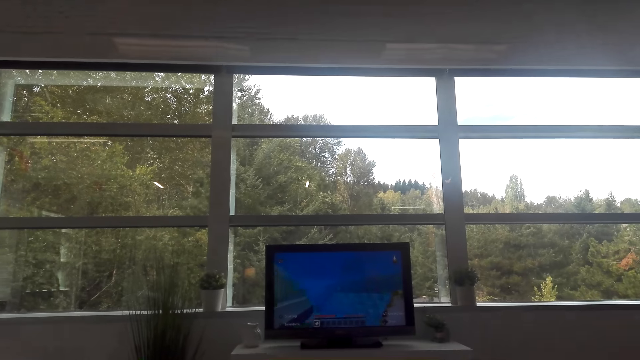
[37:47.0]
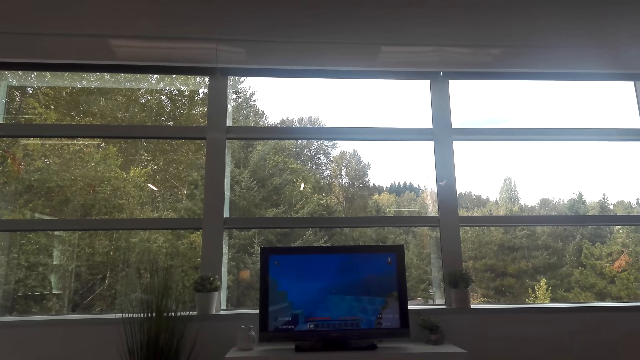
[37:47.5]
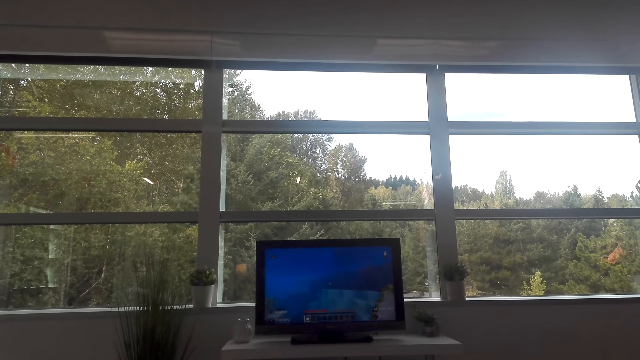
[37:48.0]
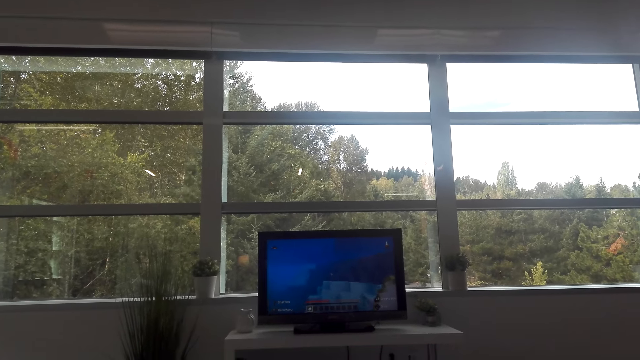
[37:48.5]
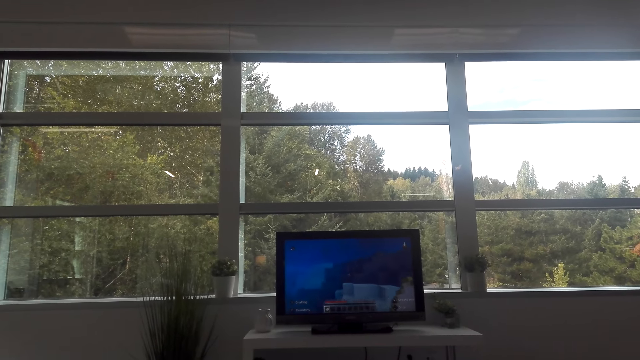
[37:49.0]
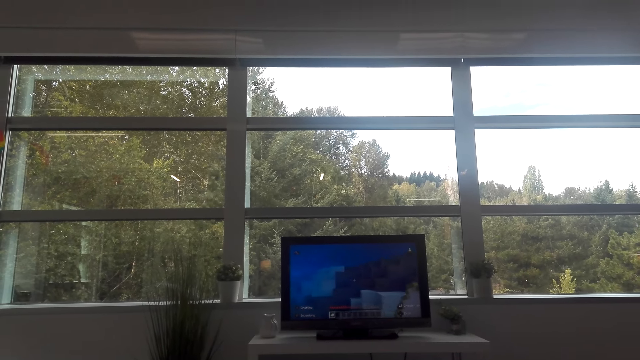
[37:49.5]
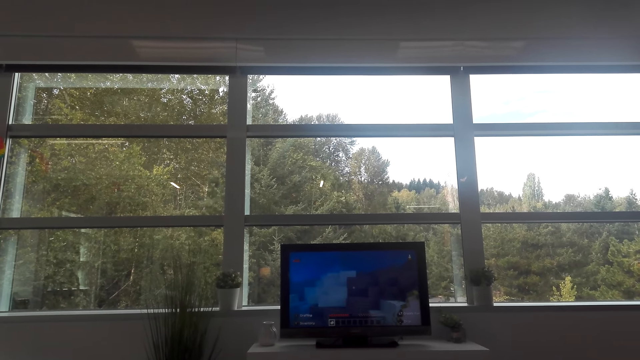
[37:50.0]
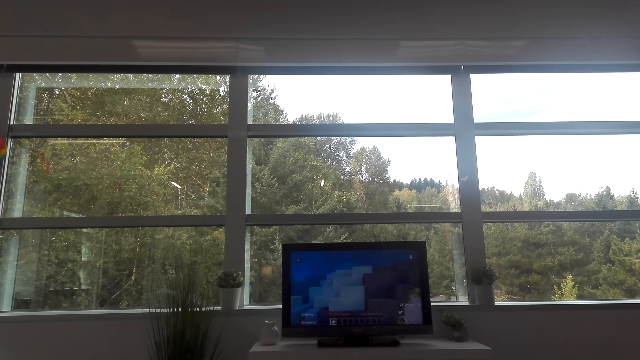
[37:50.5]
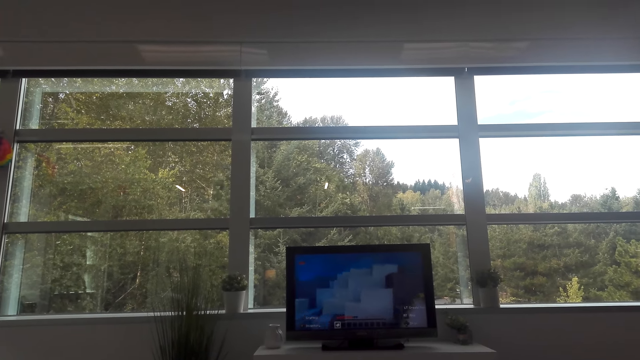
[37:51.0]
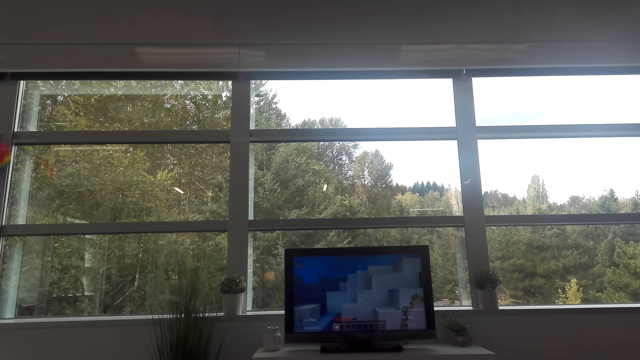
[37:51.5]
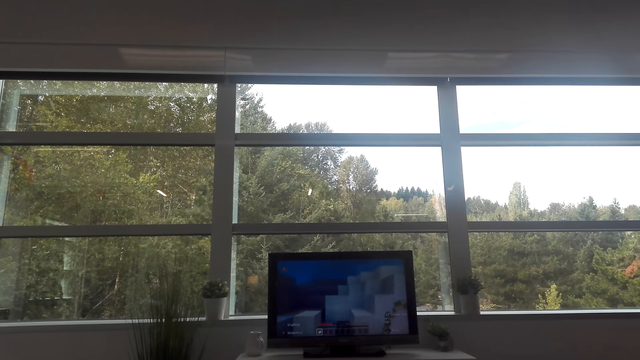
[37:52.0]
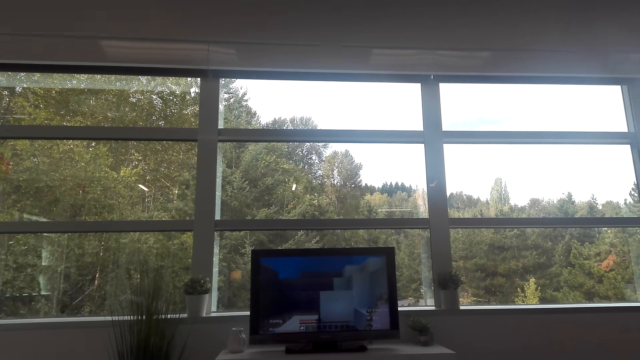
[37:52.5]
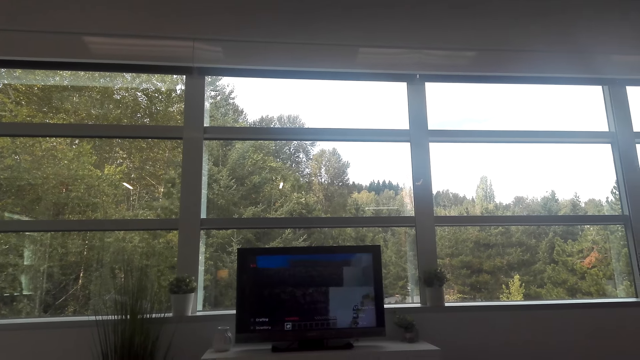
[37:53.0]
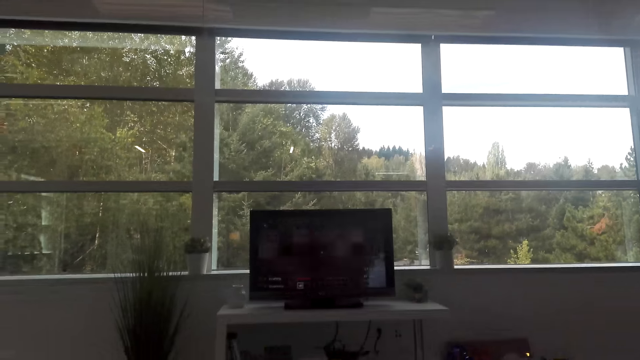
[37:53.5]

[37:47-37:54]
The camera wearer watches television.

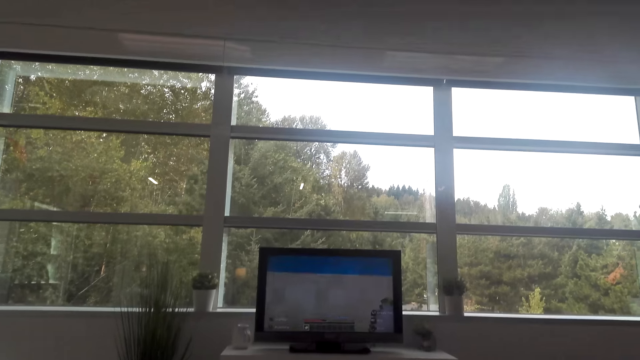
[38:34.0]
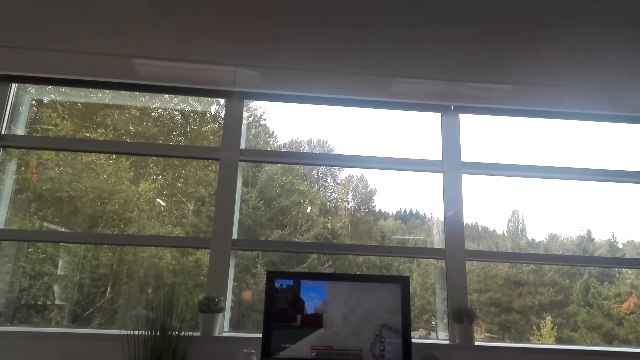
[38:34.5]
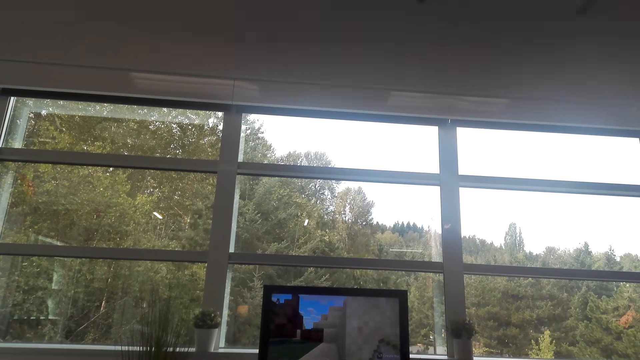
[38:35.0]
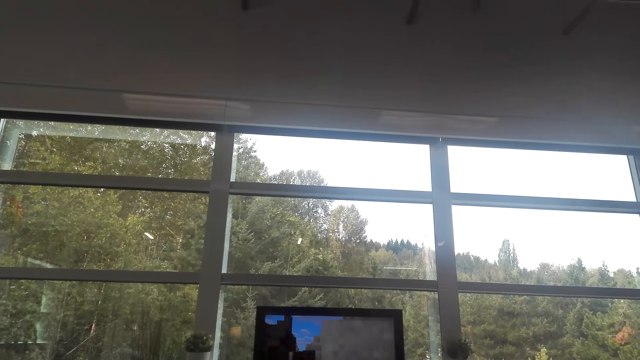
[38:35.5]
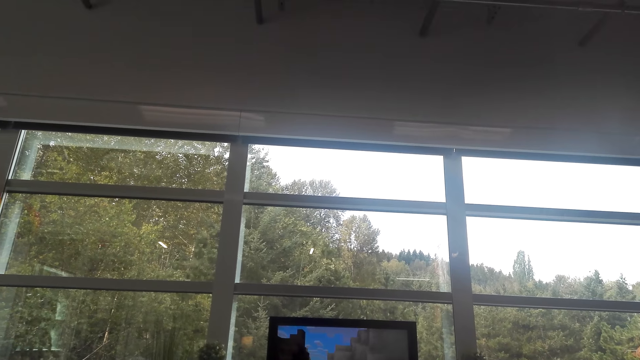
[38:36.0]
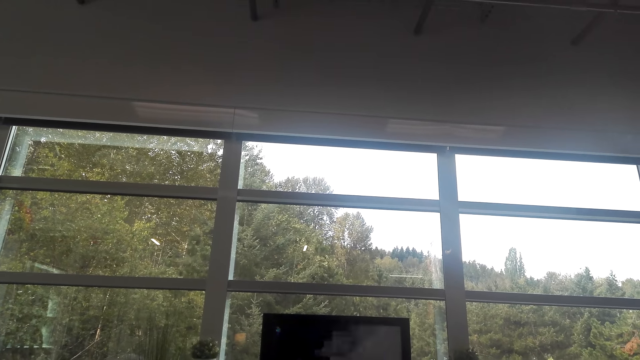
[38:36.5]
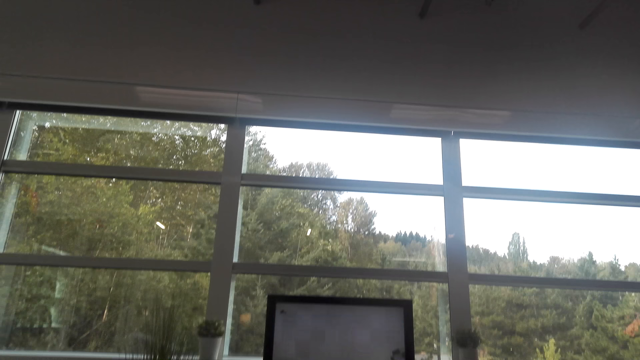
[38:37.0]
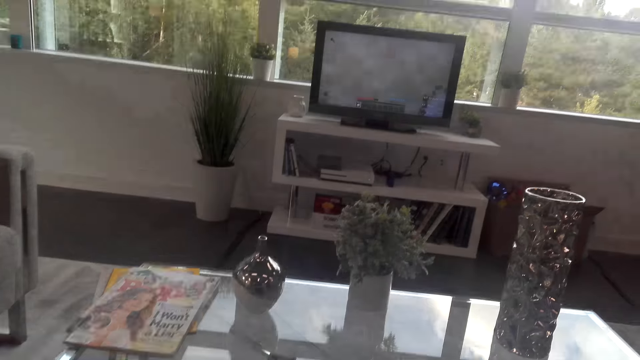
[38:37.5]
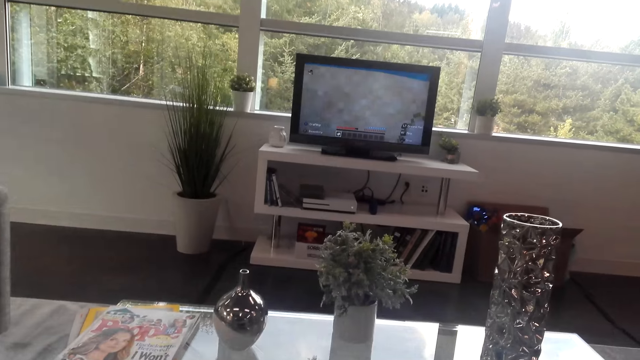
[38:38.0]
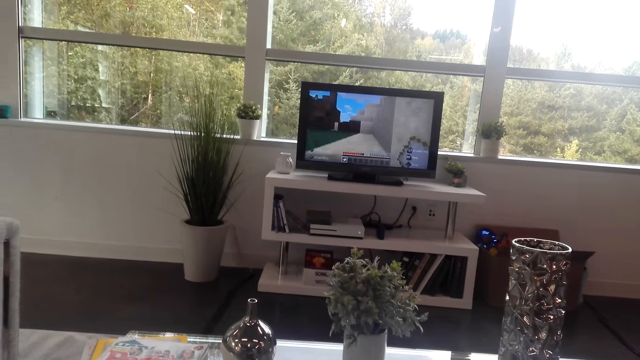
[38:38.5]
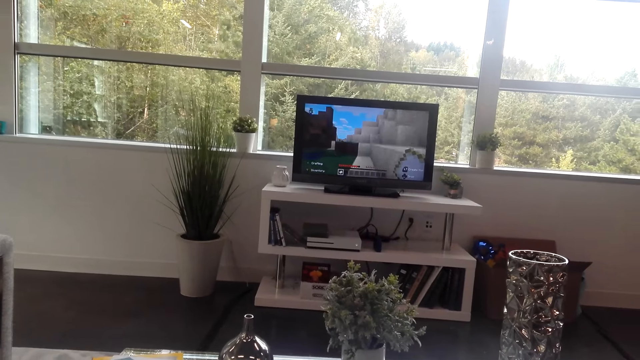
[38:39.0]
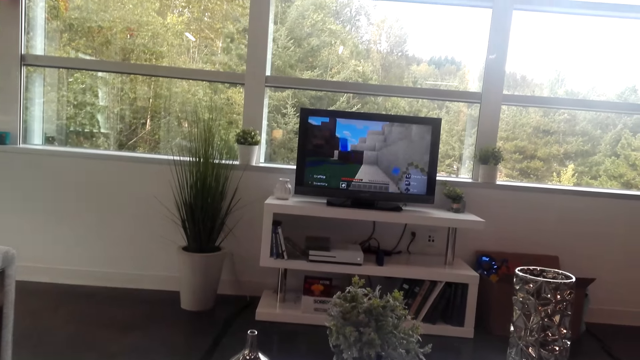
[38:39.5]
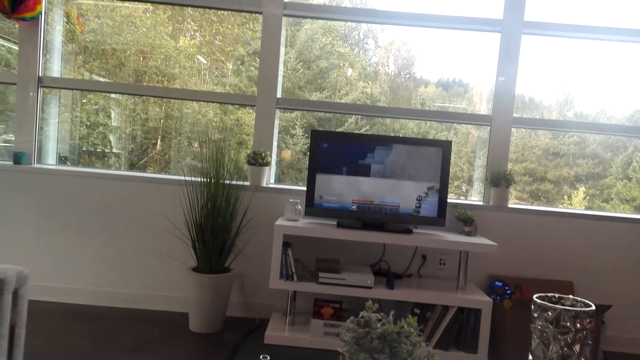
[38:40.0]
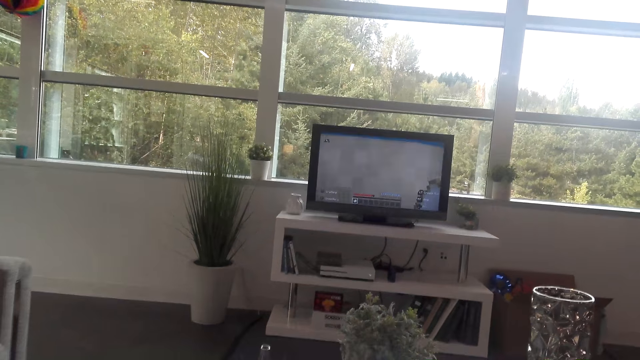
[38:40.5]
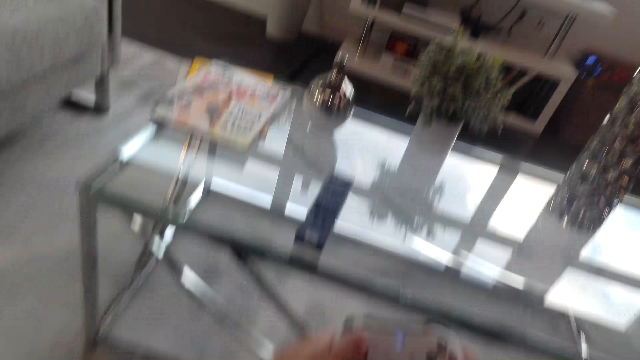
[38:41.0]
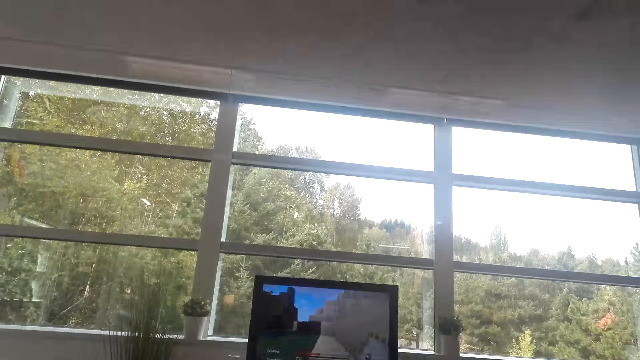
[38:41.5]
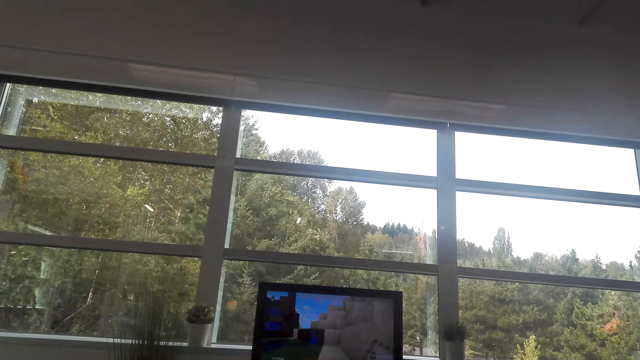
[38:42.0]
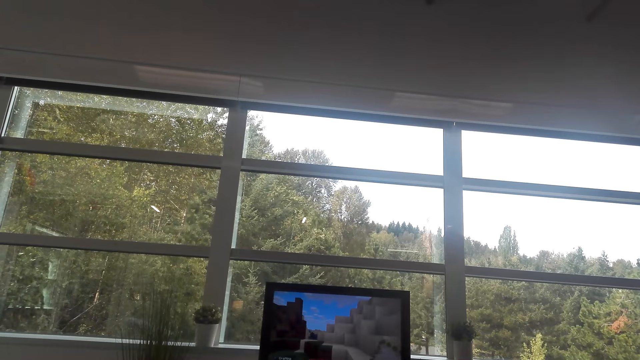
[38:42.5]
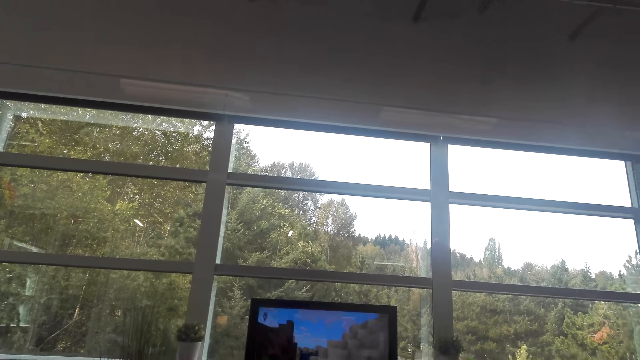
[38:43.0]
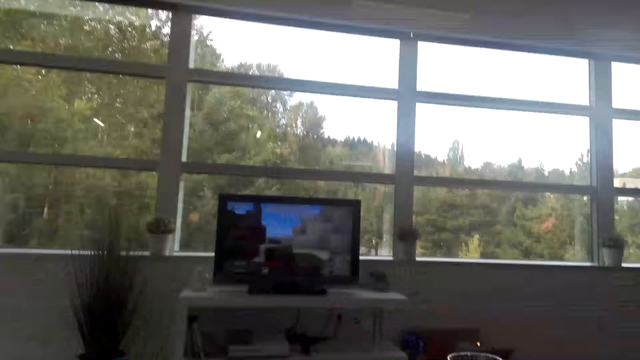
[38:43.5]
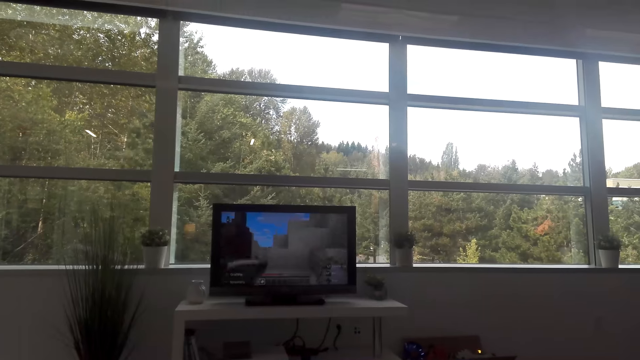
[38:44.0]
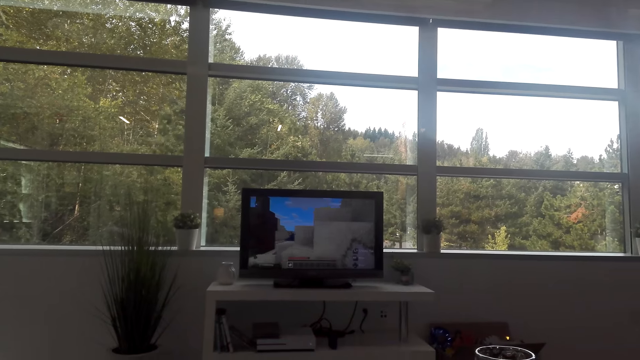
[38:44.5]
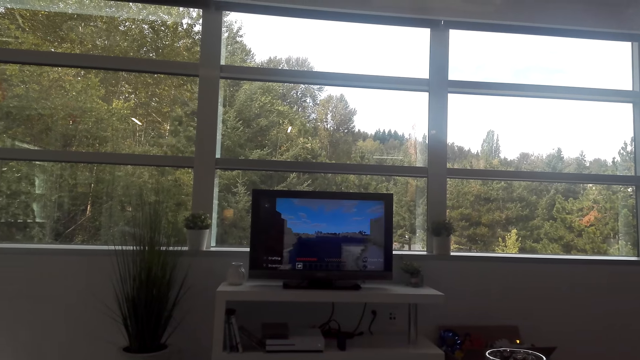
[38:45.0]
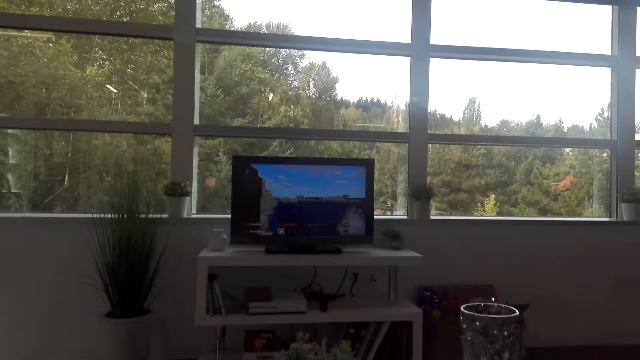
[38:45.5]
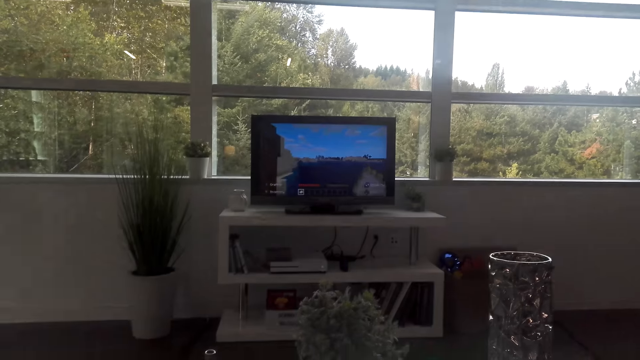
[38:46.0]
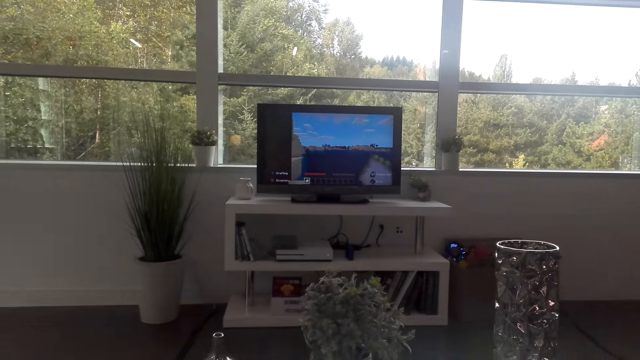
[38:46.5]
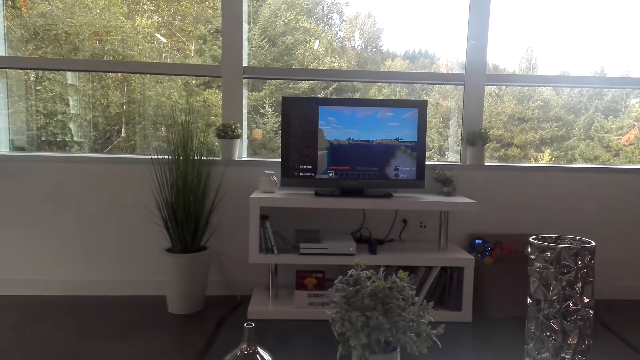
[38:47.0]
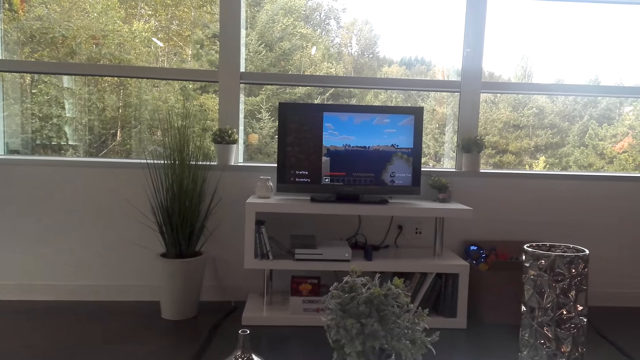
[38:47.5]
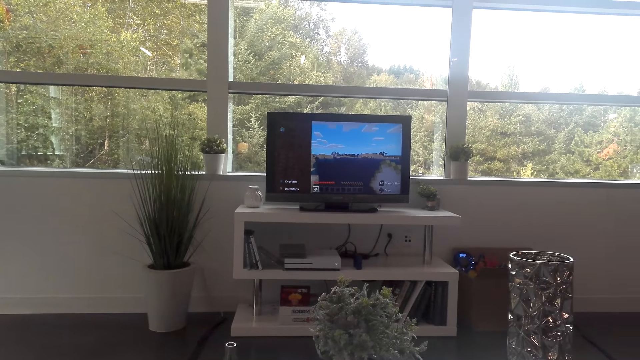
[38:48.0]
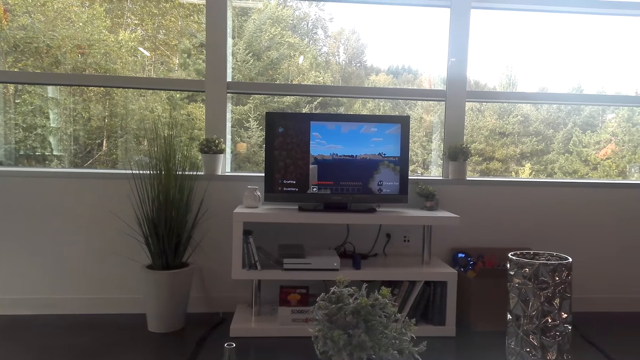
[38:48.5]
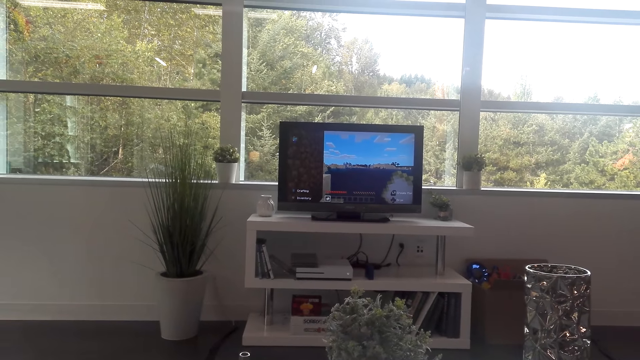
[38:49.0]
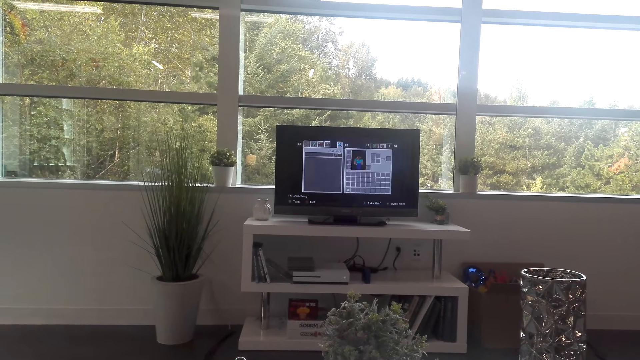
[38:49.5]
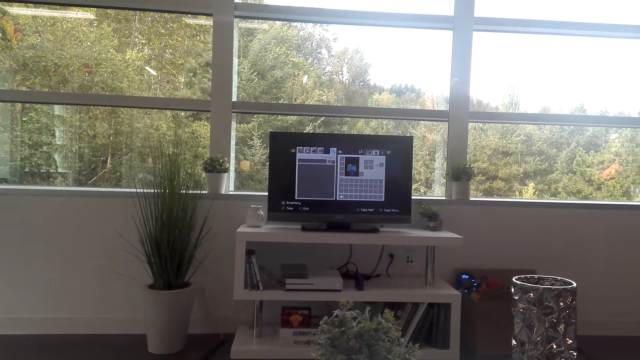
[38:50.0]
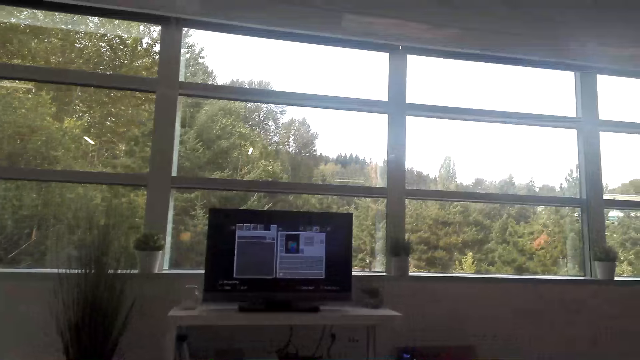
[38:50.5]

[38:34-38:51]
The camera wearer looks around. They watch television.
